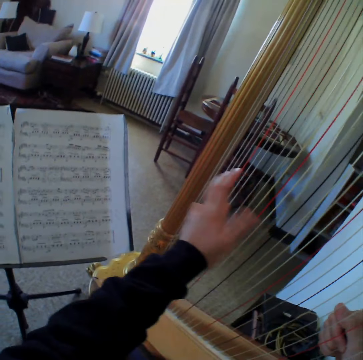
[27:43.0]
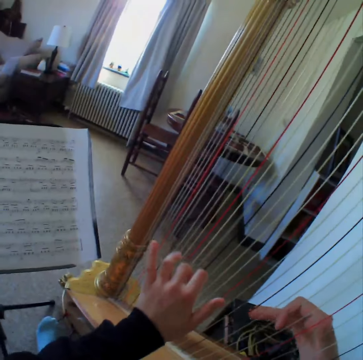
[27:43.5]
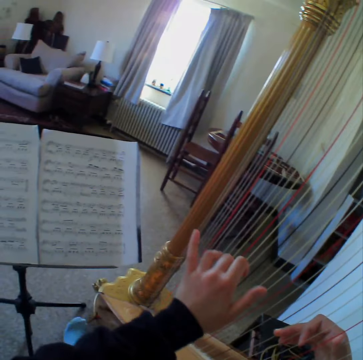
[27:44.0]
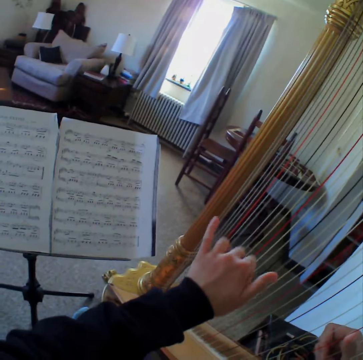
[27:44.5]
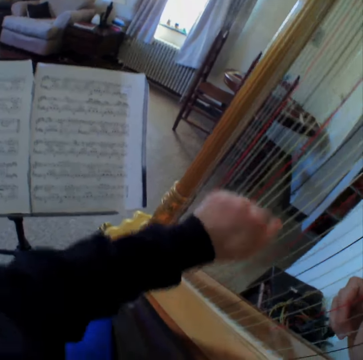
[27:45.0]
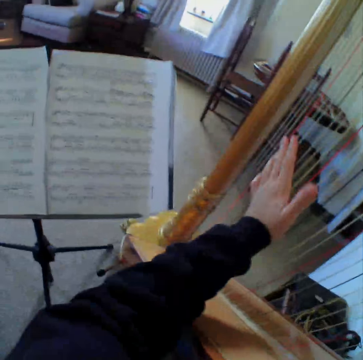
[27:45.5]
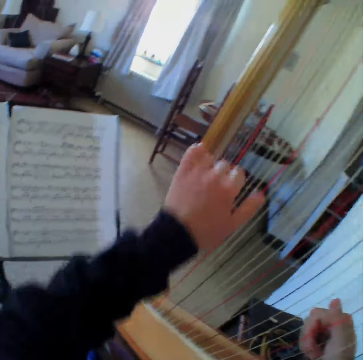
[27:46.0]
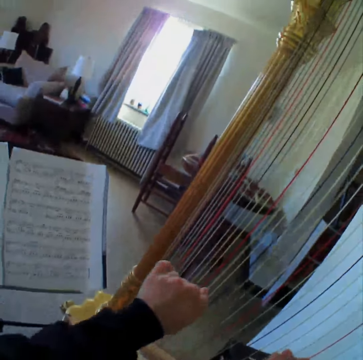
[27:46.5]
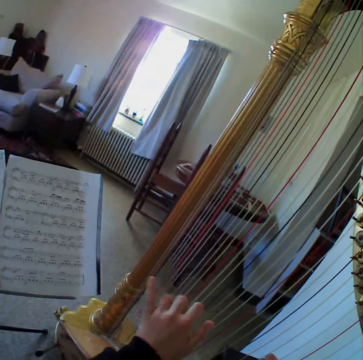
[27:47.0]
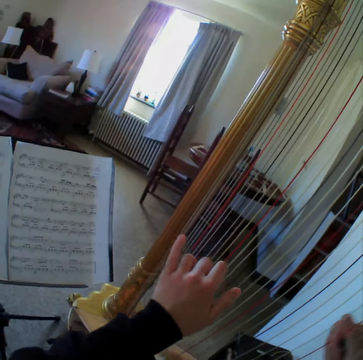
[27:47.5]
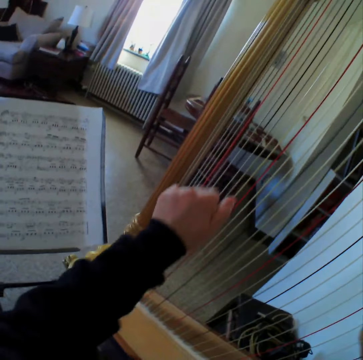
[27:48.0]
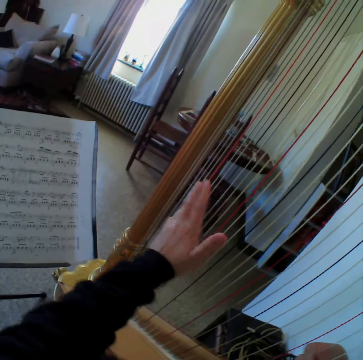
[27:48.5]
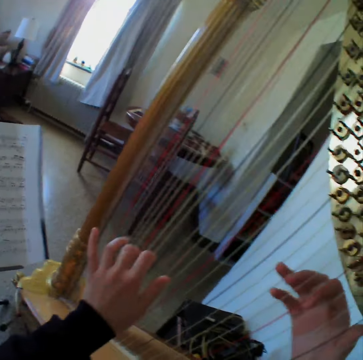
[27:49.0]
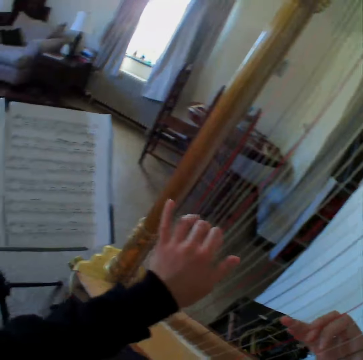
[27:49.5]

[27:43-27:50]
The camera wearer plays the guitar.

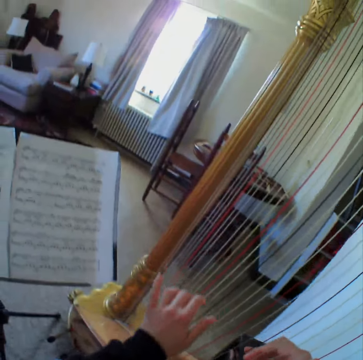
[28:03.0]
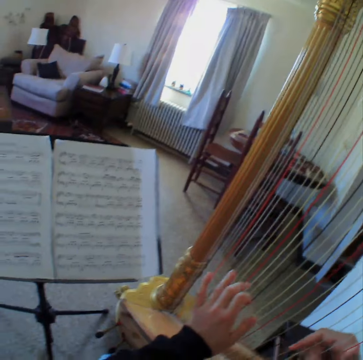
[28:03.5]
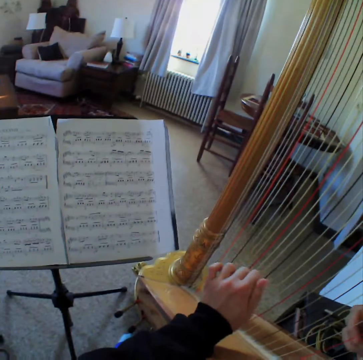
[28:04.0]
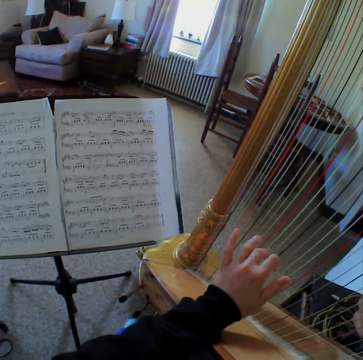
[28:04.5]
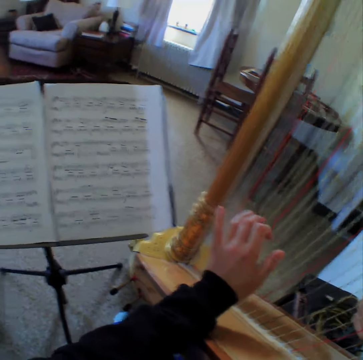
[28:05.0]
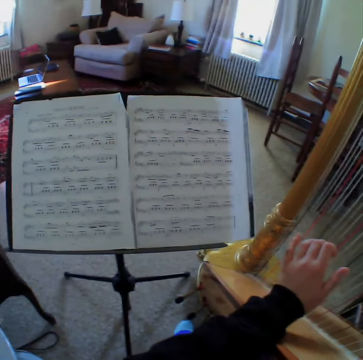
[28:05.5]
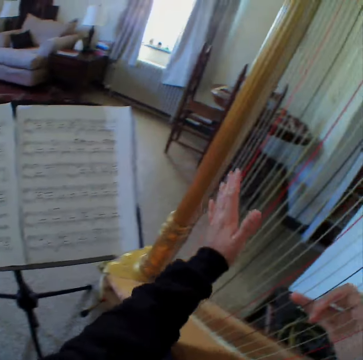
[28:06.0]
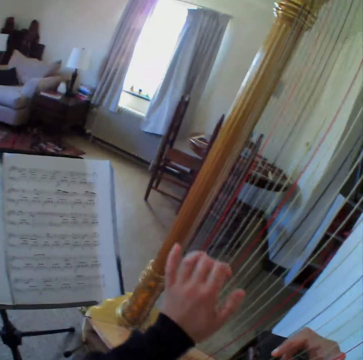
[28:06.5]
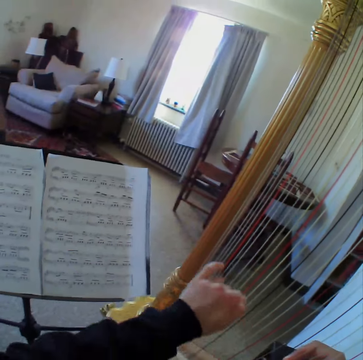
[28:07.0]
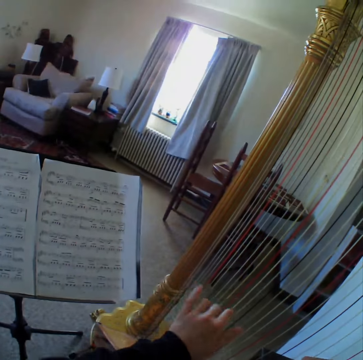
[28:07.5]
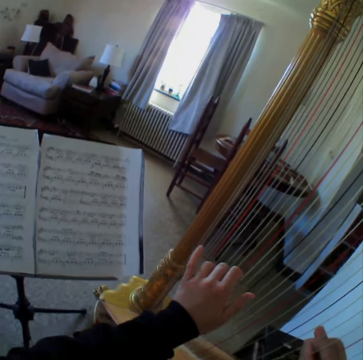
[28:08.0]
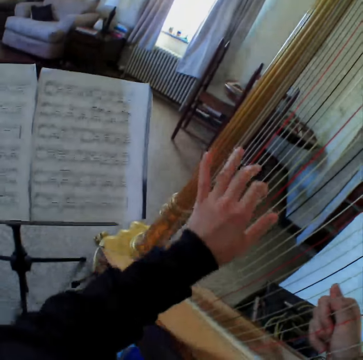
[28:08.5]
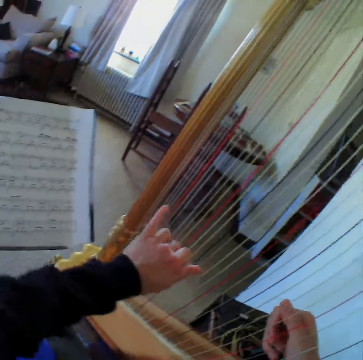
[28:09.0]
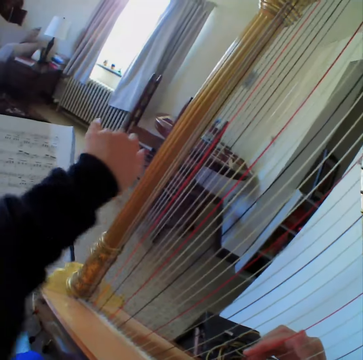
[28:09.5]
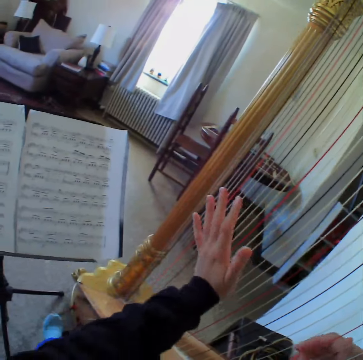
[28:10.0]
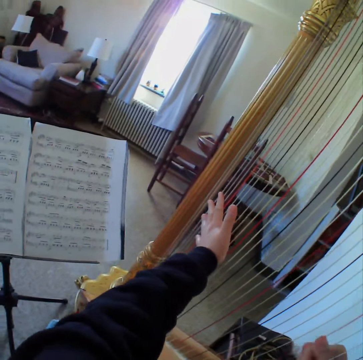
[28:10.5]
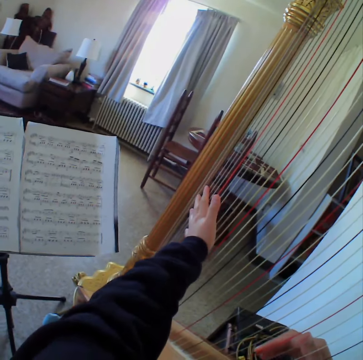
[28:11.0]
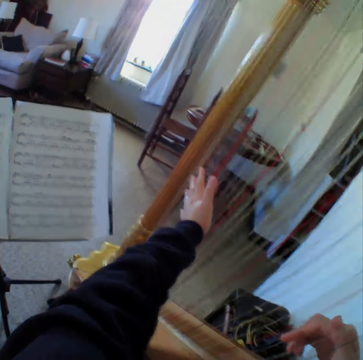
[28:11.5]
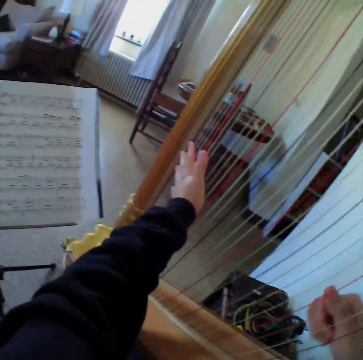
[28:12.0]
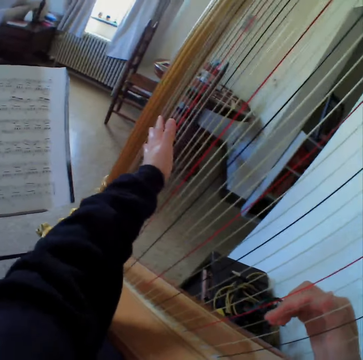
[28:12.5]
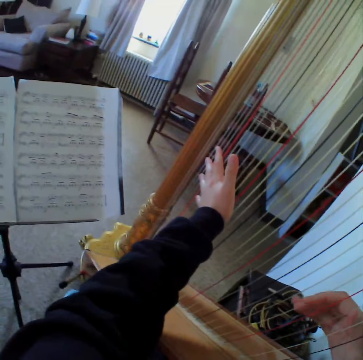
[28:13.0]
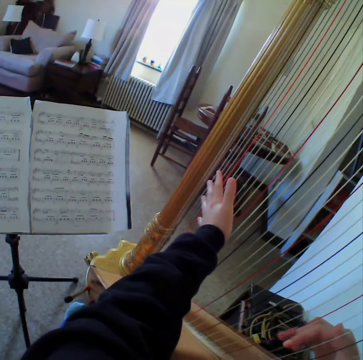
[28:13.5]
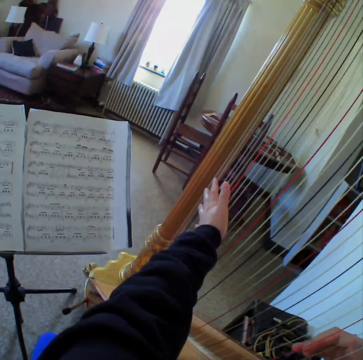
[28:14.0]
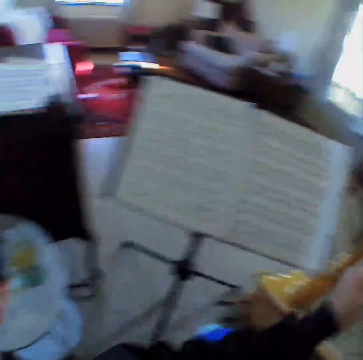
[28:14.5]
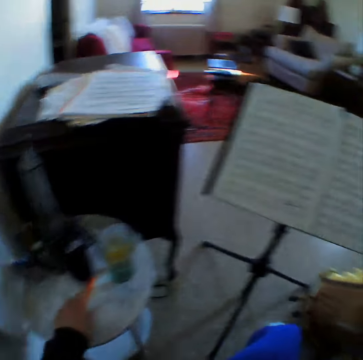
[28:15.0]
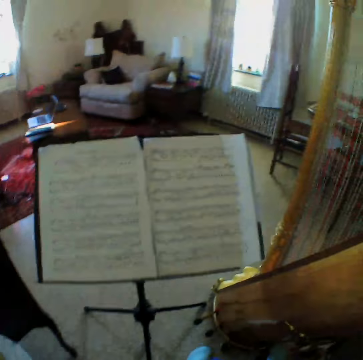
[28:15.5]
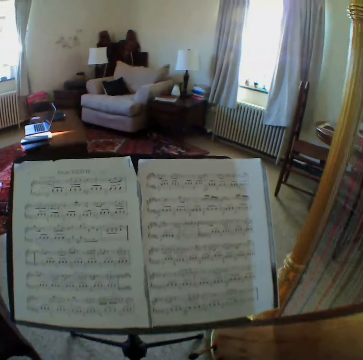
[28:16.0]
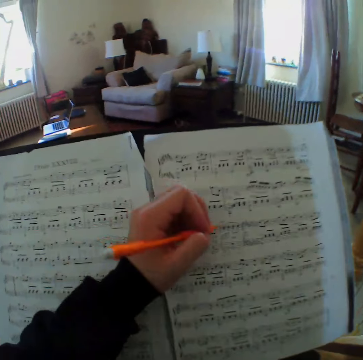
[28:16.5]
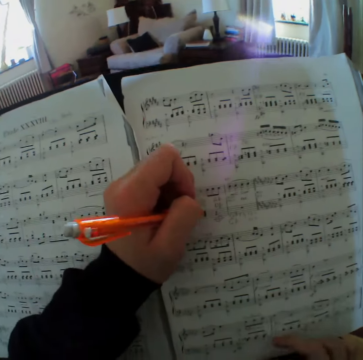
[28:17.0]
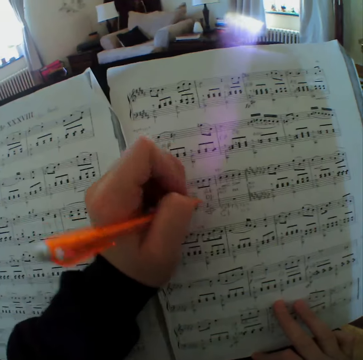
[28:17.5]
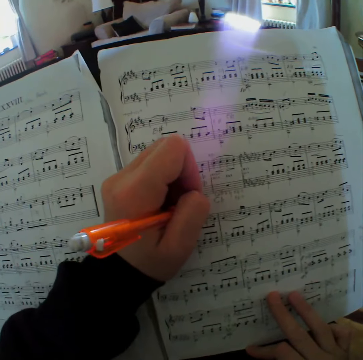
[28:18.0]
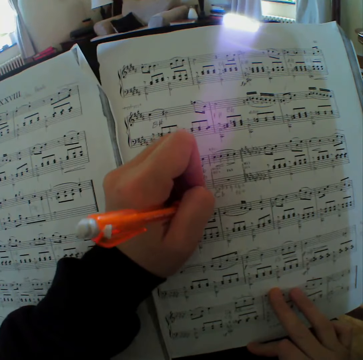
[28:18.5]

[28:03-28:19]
The camera wearer reads the music paper. She plays the guitar. She holds the strings on the harp with her right hand. She reads the music paper. She plays the guitar. She reads the music paper. She carries the pen from the table. She writes on the music sheet.

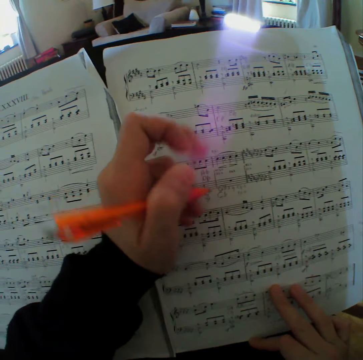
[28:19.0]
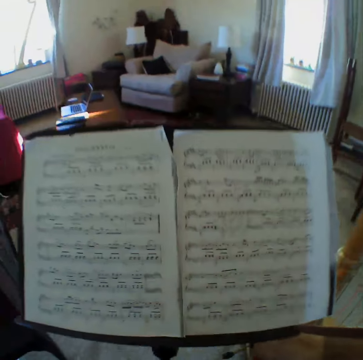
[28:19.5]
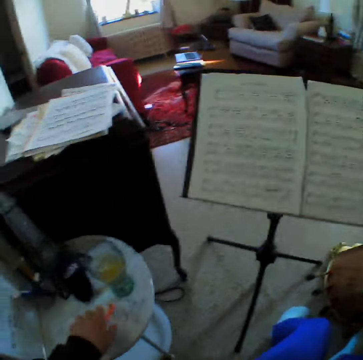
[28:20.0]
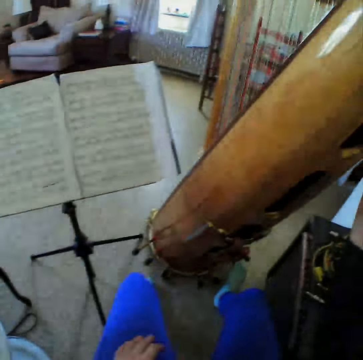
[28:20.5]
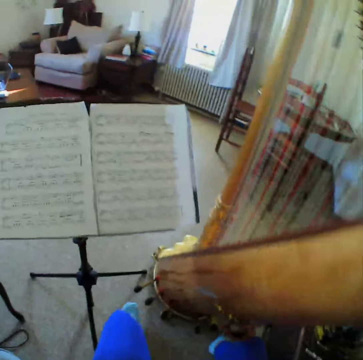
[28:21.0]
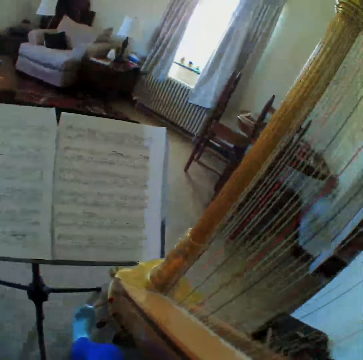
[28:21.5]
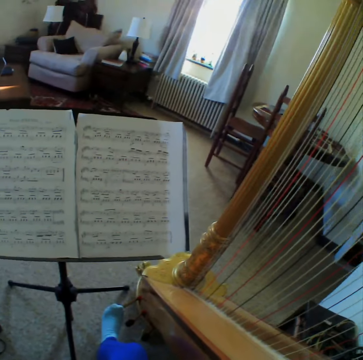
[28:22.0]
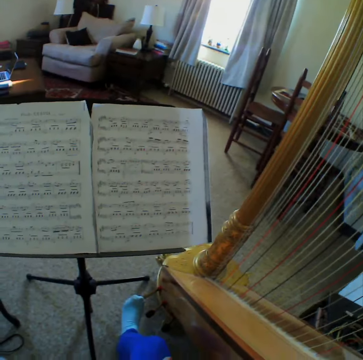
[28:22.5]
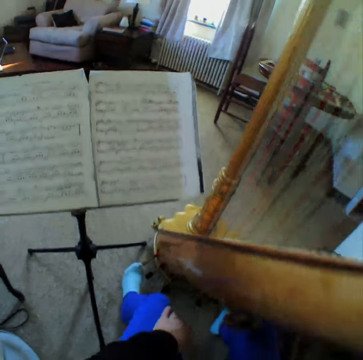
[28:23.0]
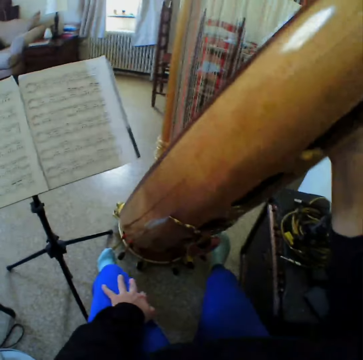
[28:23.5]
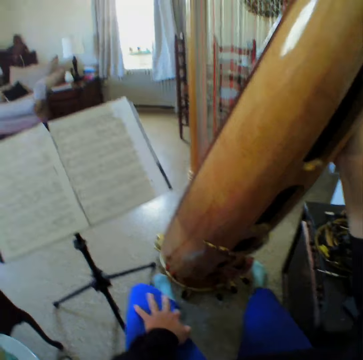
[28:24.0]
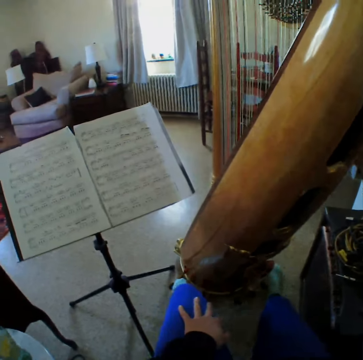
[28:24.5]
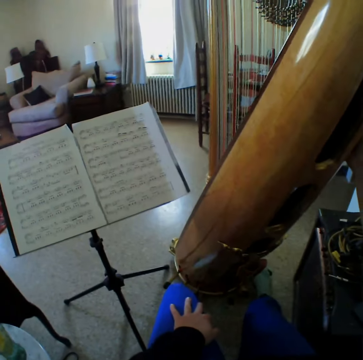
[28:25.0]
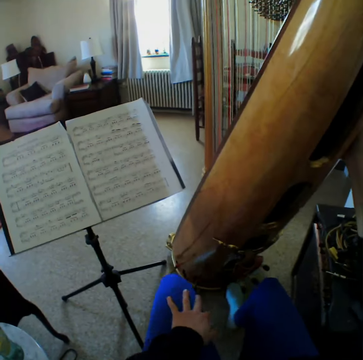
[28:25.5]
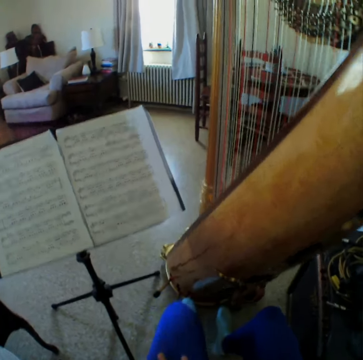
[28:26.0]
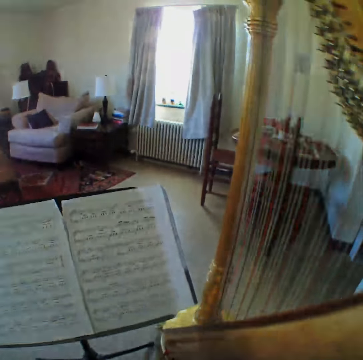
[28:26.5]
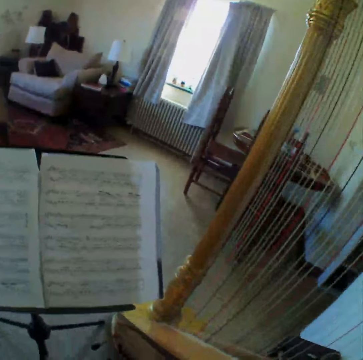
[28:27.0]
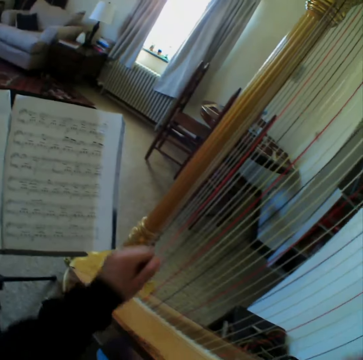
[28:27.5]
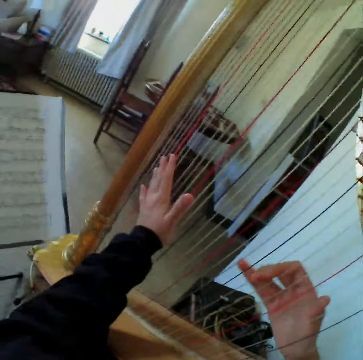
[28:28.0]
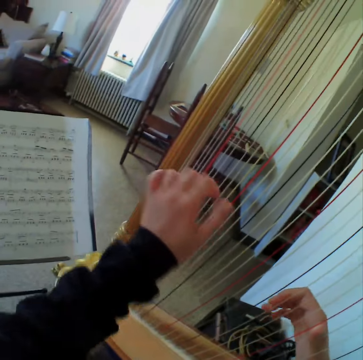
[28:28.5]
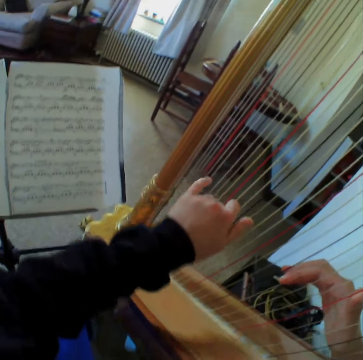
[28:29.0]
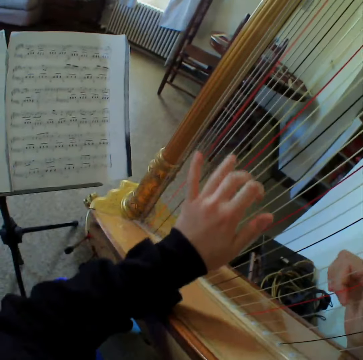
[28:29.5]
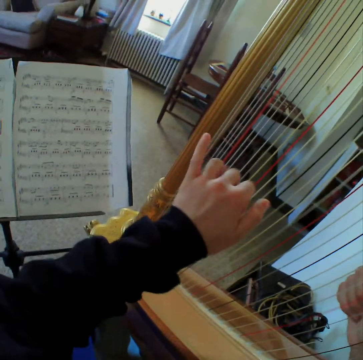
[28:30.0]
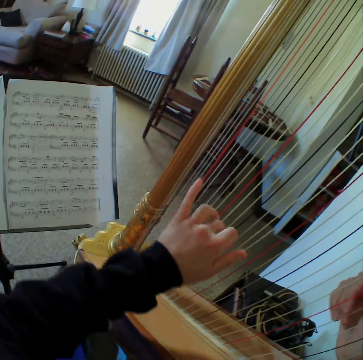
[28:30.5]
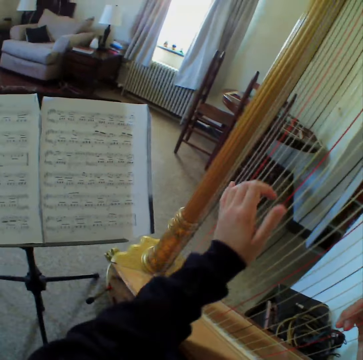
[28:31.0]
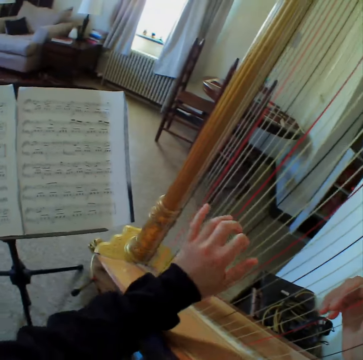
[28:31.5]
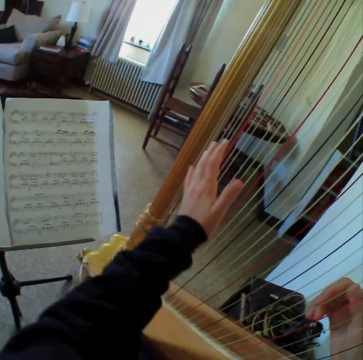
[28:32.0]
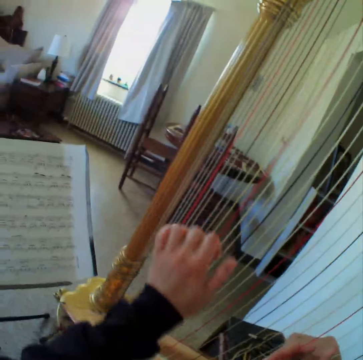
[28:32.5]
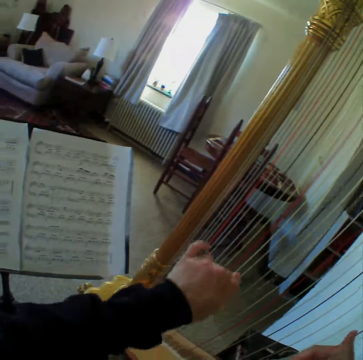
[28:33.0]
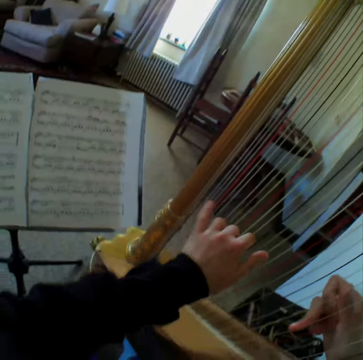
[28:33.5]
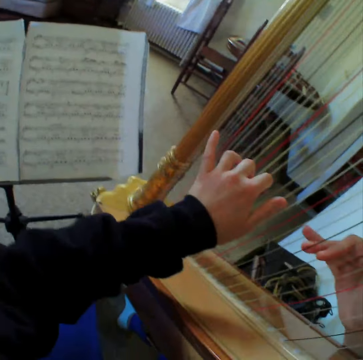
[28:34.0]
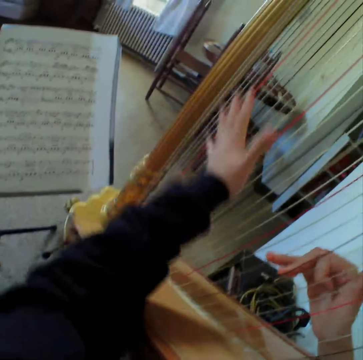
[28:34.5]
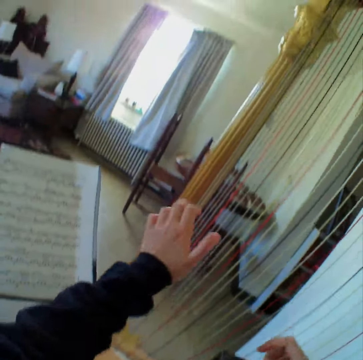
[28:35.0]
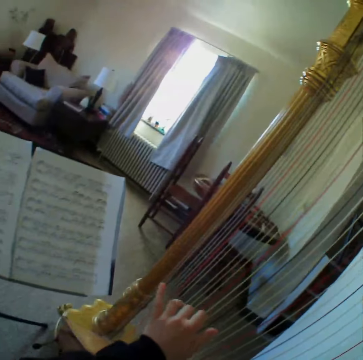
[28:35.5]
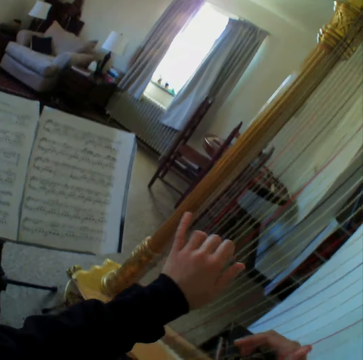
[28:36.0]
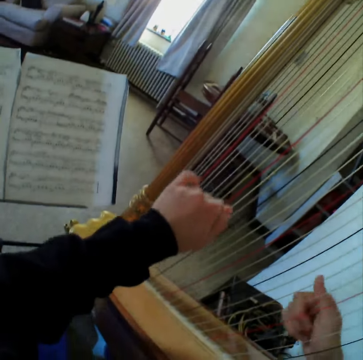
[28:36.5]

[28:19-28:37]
The camera wearer looks at the music paper. She keeps the pen back on the table. She looks at the music paper. She steps on the guitar or harp. She touches the harp with her right hand. She starts to play the harp again.
